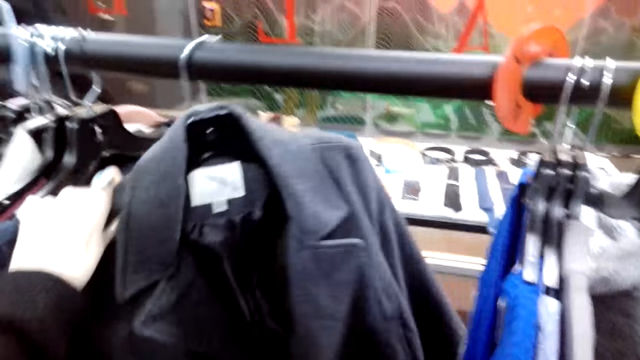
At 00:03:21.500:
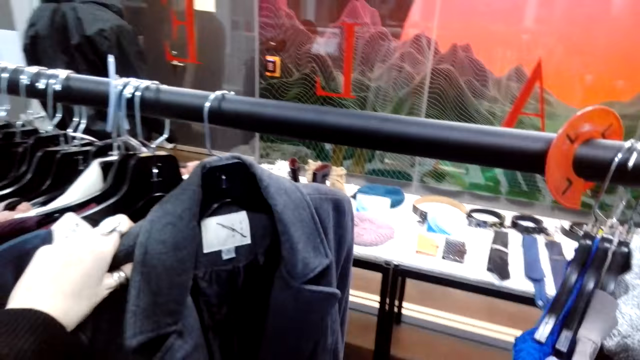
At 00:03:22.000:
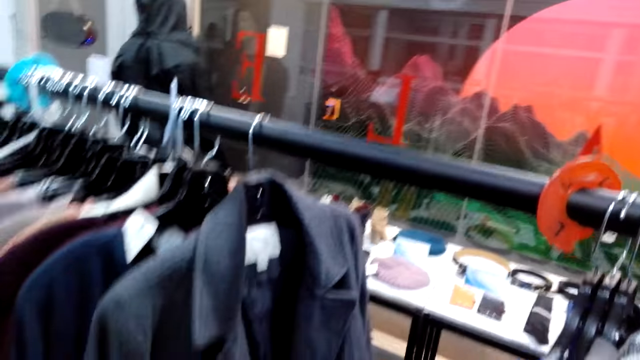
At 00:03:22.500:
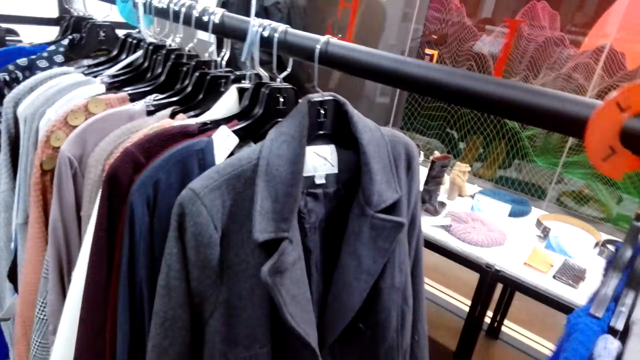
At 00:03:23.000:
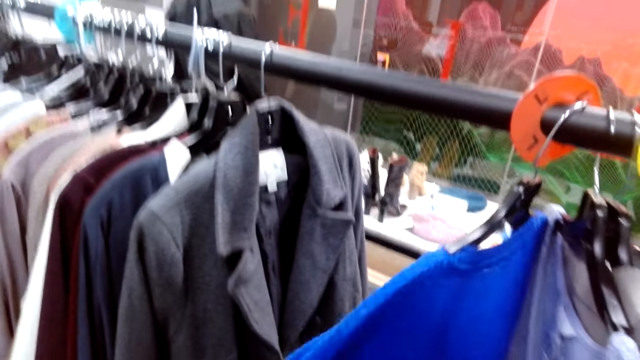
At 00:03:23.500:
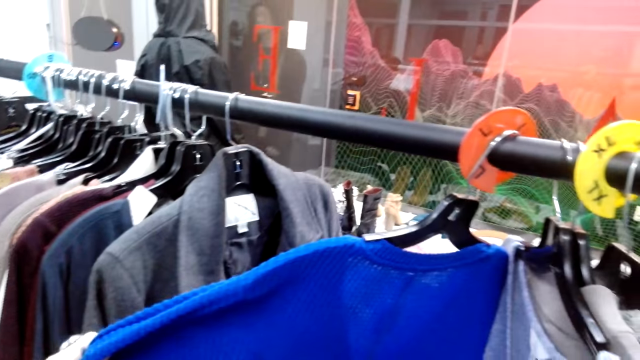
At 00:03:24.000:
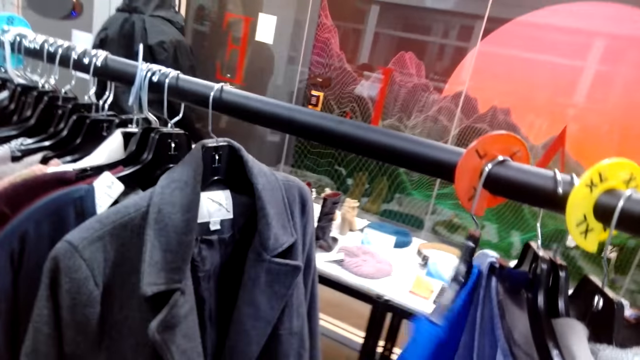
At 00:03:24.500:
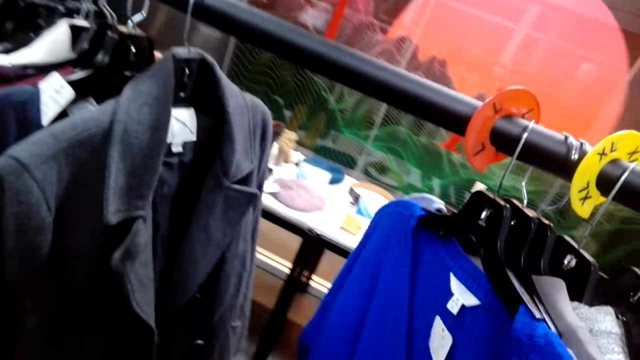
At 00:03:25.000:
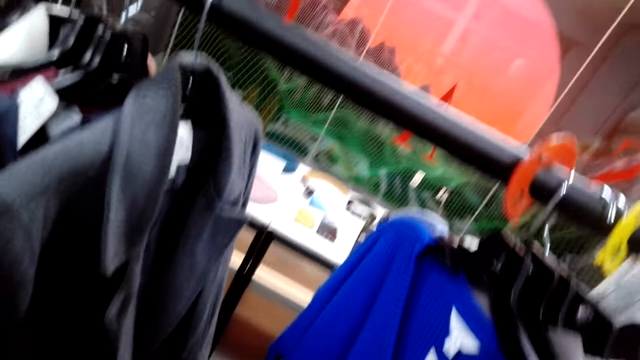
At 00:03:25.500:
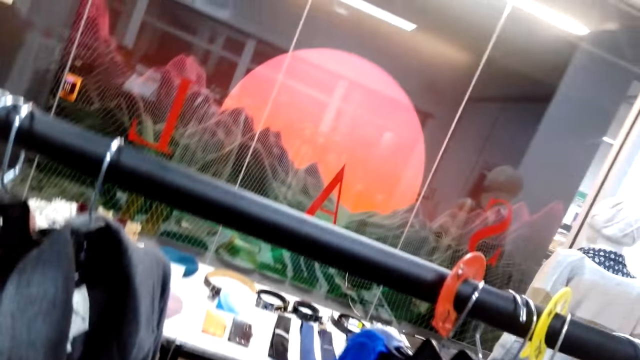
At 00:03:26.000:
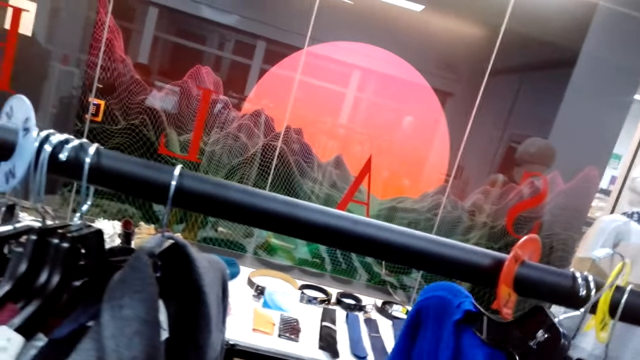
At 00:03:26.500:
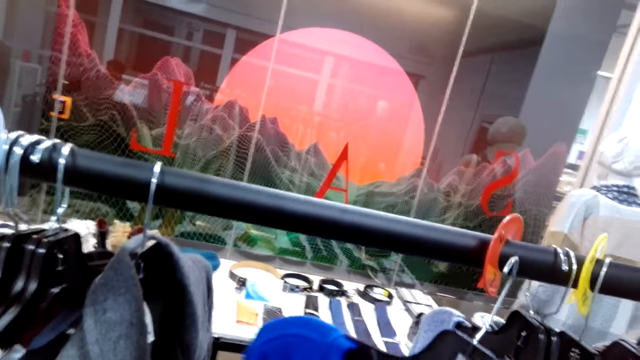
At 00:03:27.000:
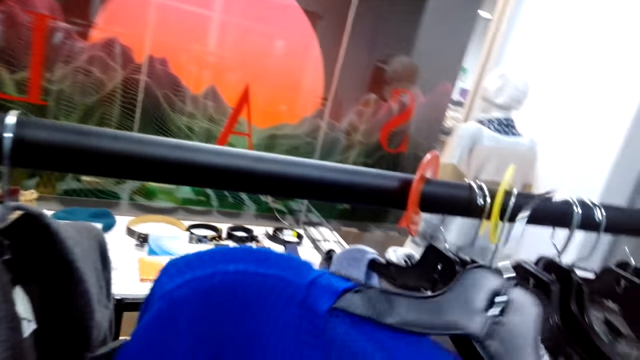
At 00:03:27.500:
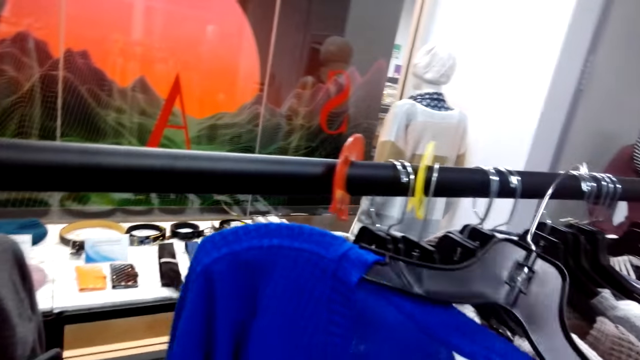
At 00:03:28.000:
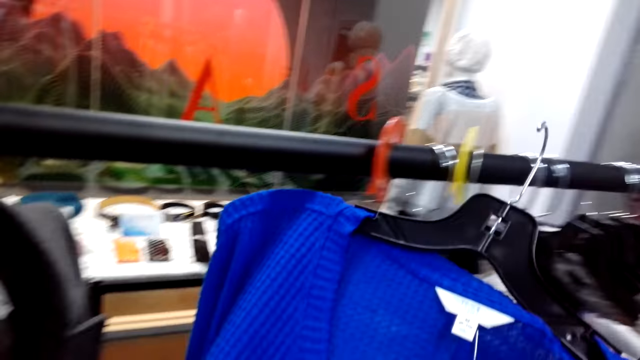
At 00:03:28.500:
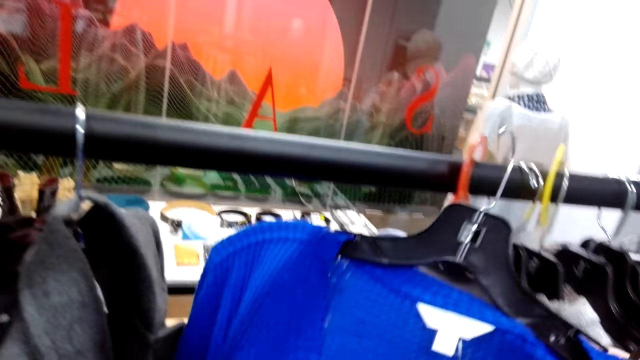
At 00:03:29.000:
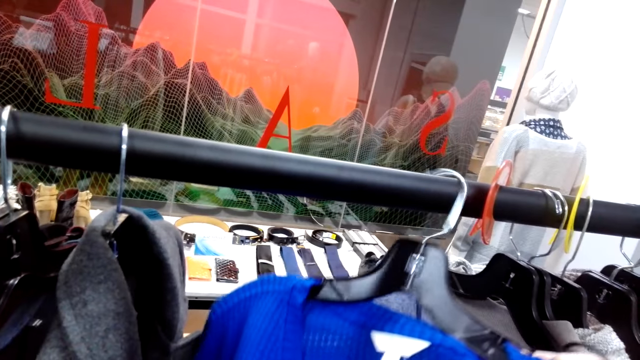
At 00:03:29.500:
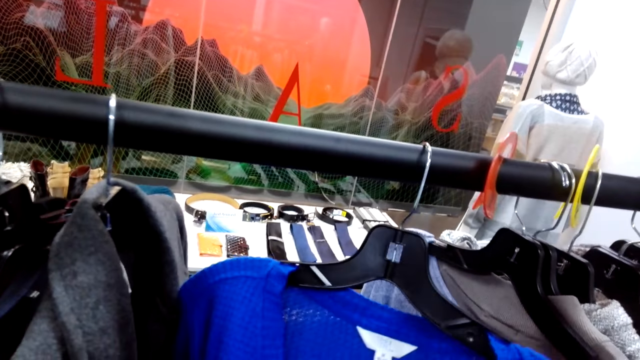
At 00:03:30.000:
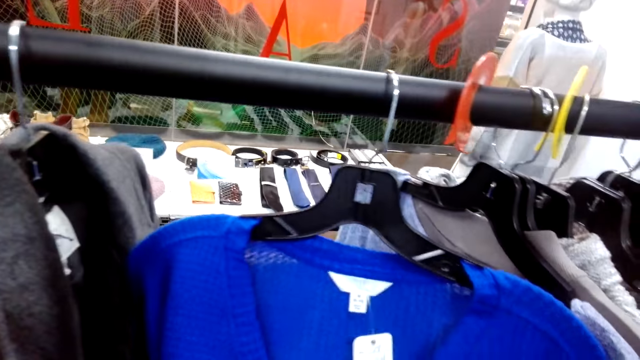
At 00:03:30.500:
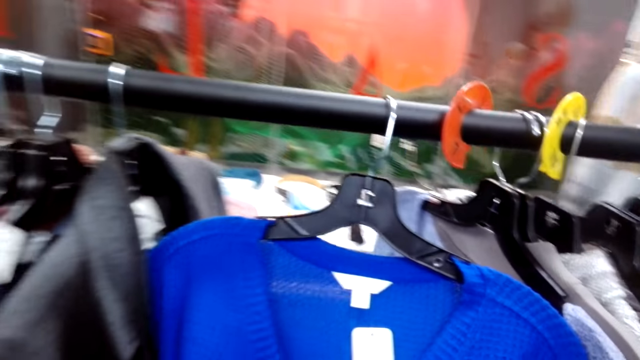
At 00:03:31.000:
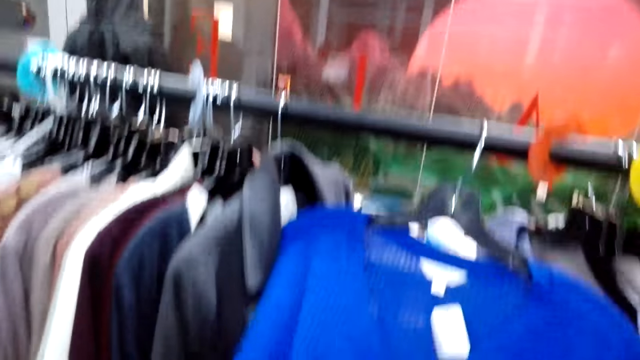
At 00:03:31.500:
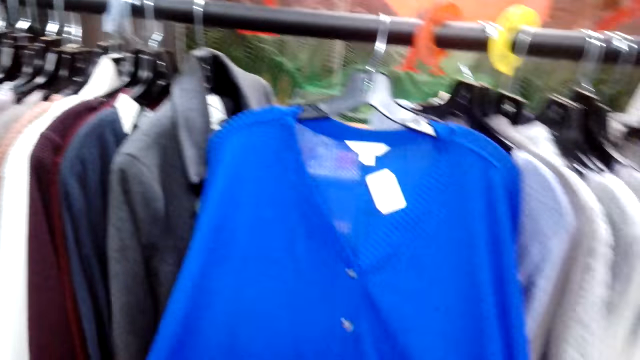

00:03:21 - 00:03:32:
The camera wearer moves a trench coat. They take out a sweater. They look at the sweater. They hang the sweater.

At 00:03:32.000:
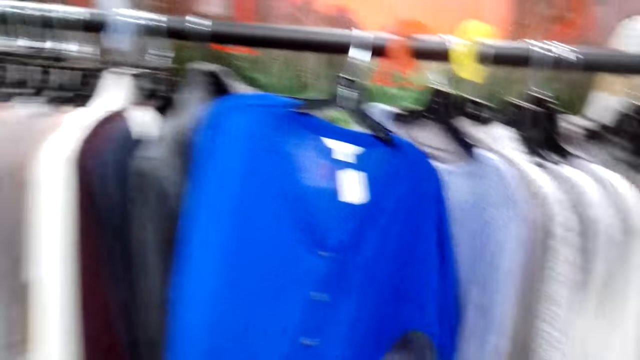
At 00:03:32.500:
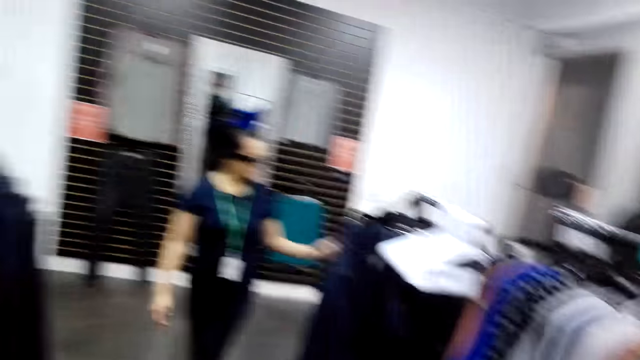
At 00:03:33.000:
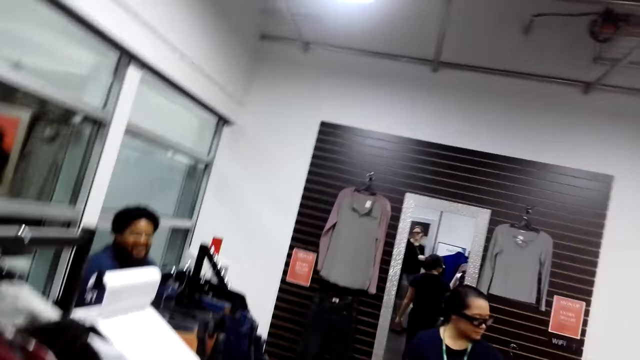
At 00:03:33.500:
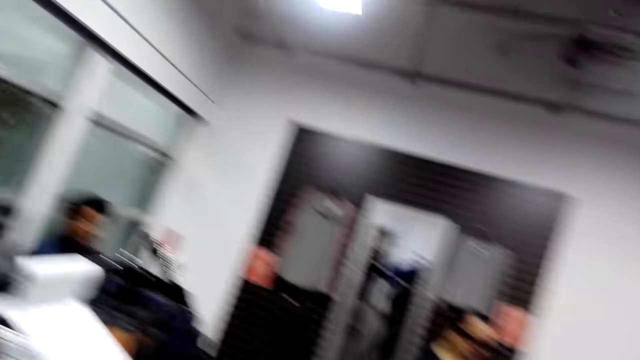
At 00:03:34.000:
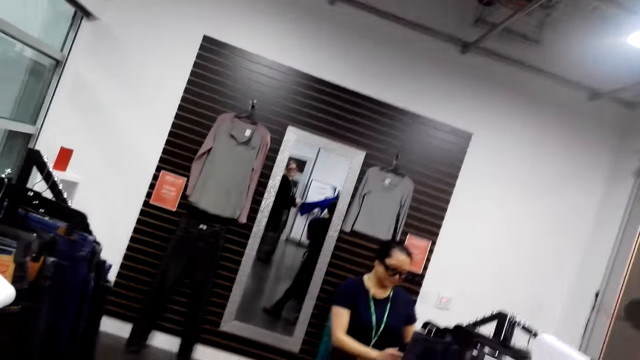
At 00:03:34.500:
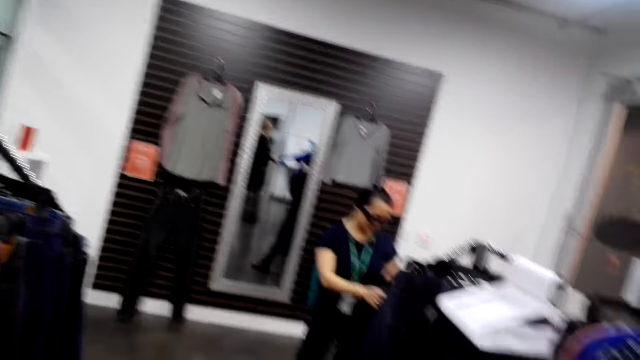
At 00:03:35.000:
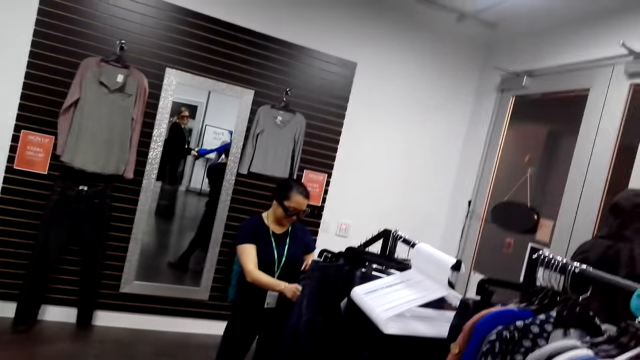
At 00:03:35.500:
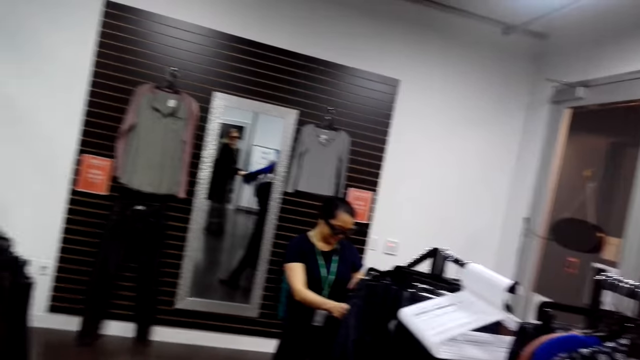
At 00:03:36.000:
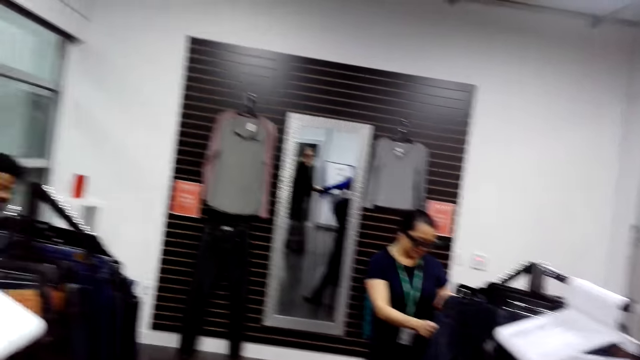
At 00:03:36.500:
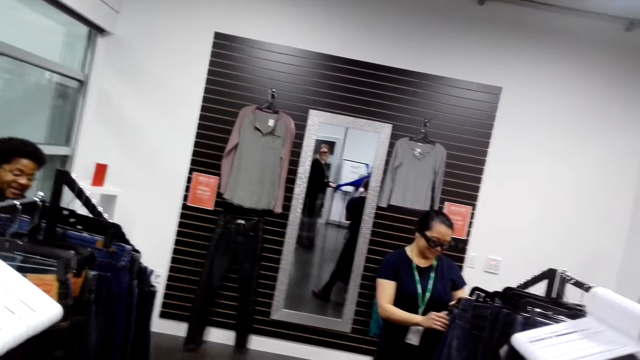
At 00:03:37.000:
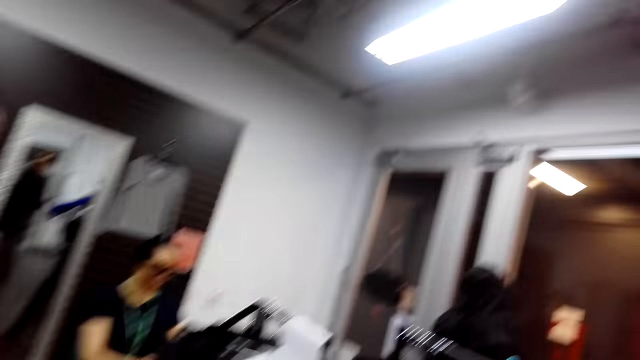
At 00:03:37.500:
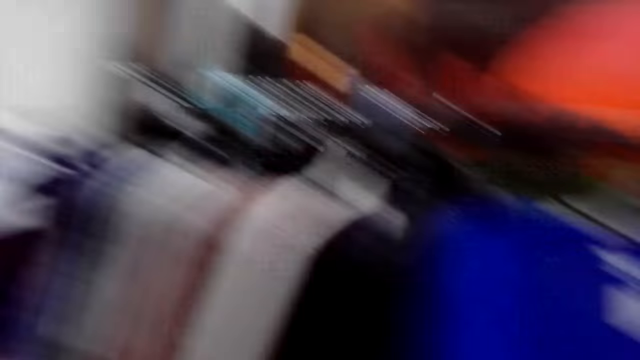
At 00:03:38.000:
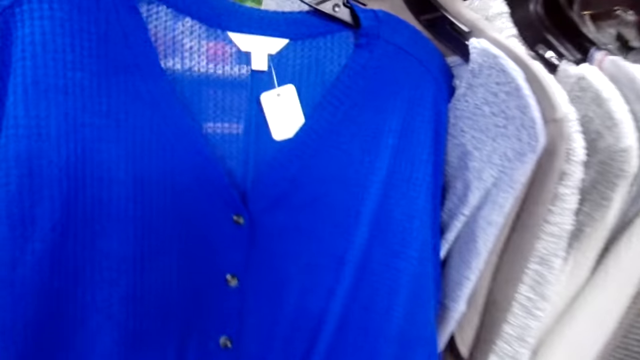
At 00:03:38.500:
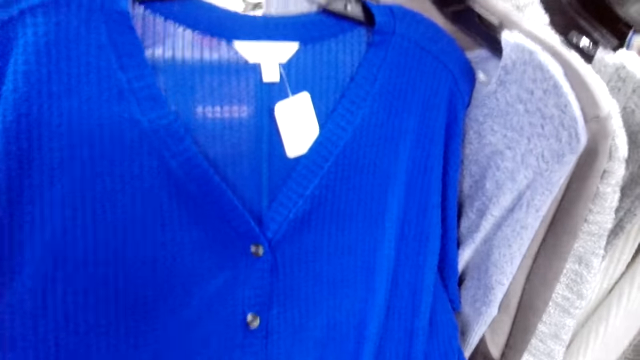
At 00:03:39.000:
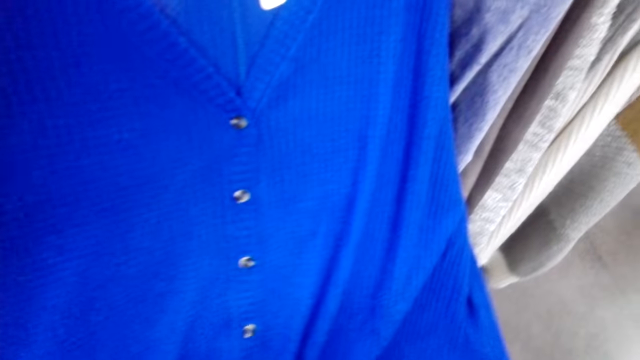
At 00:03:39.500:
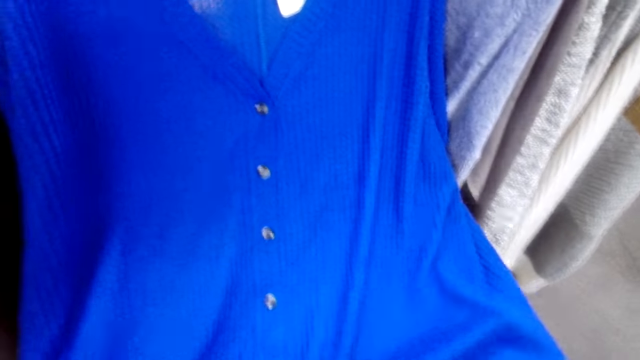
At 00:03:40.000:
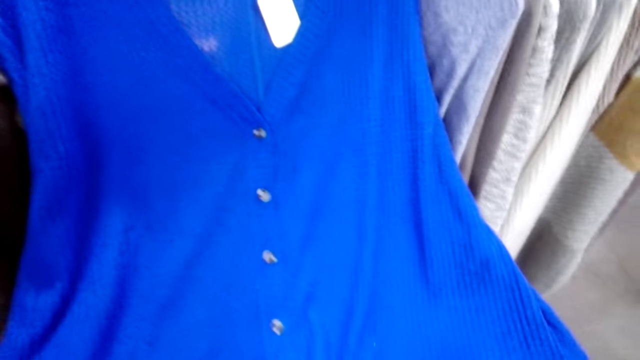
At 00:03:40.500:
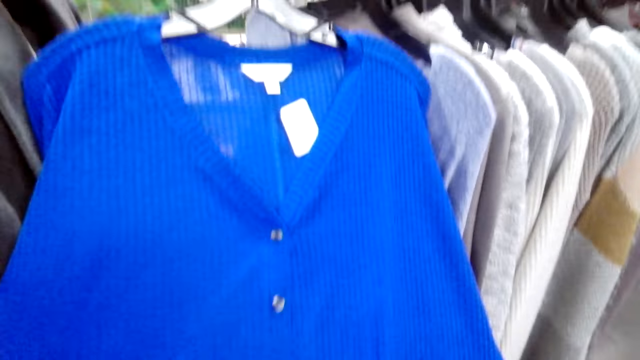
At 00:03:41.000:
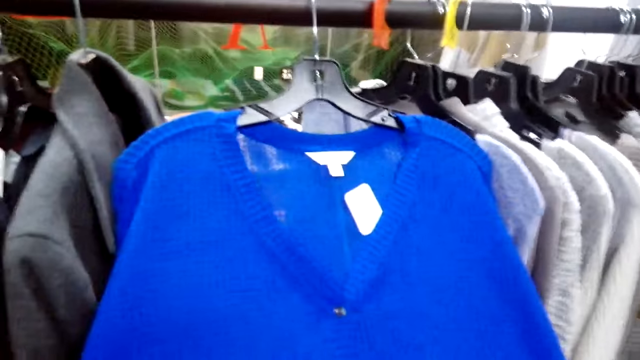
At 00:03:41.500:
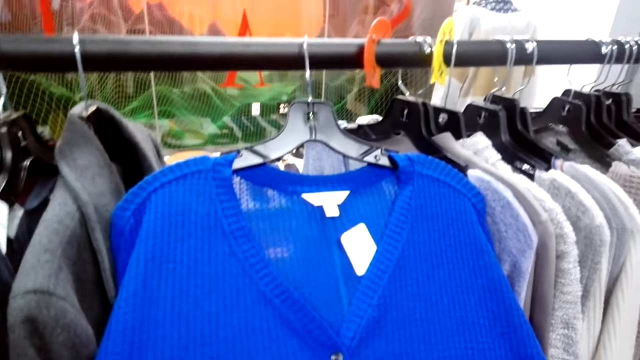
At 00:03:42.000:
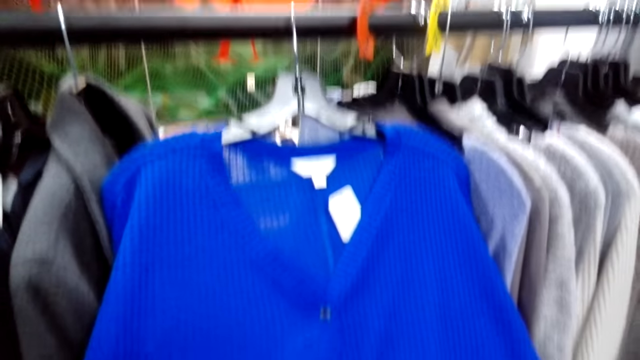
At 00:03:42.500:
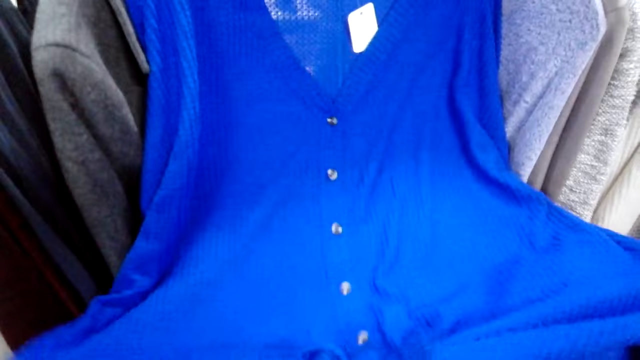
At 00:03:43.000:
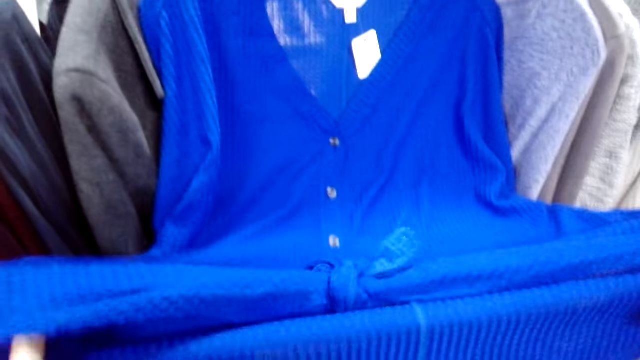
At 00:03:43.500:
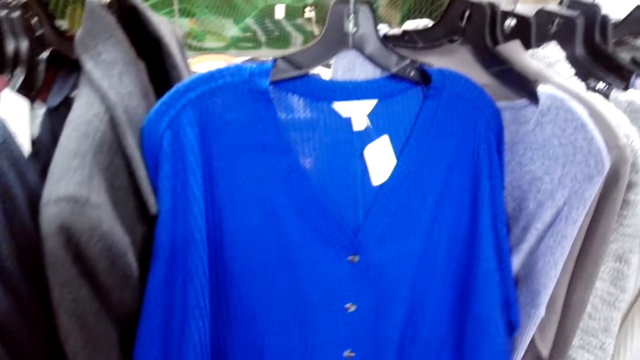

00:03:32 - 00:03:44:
The camera wearer turns to the side and walks around. A man holds a cloth on the hanger. The camera wearer turns to the side. A cashier man talks to a woman. The camera wearer looks at a sweater. They hold the cloth on the hanger.
